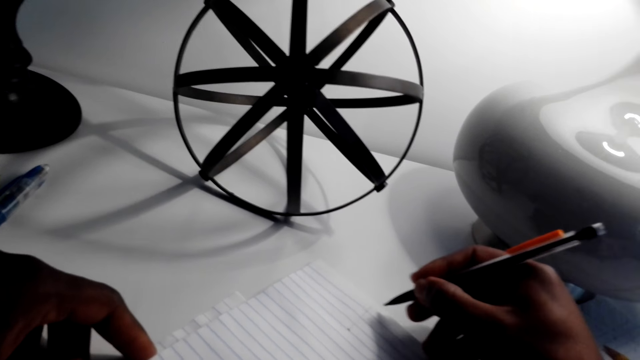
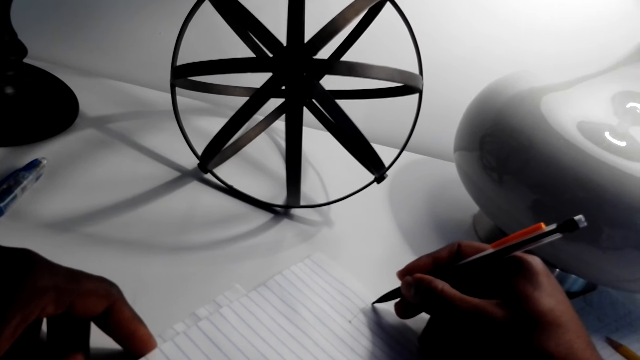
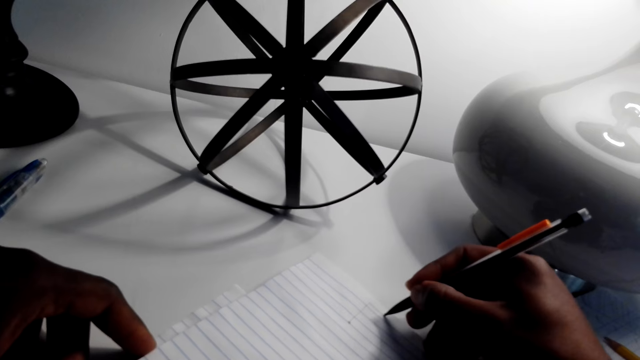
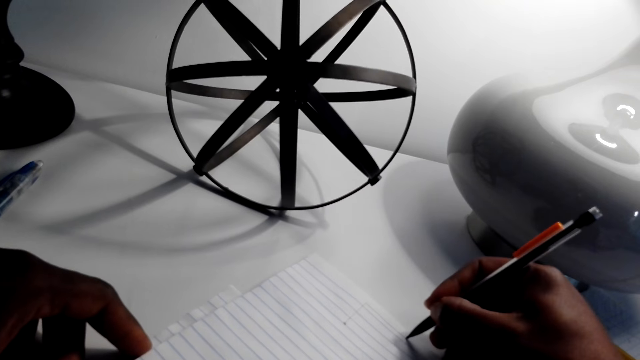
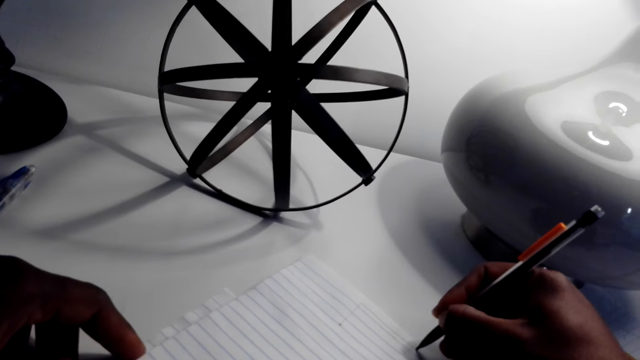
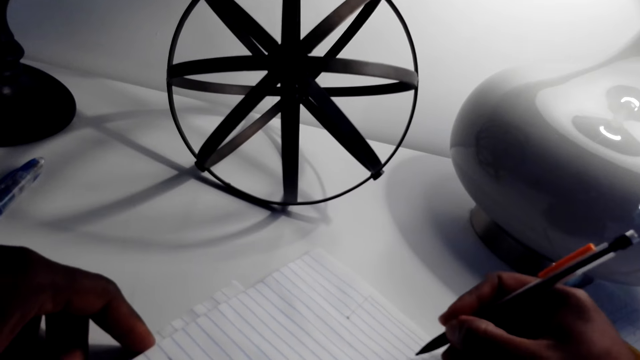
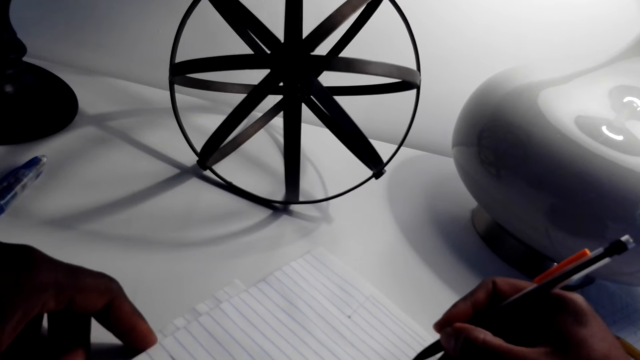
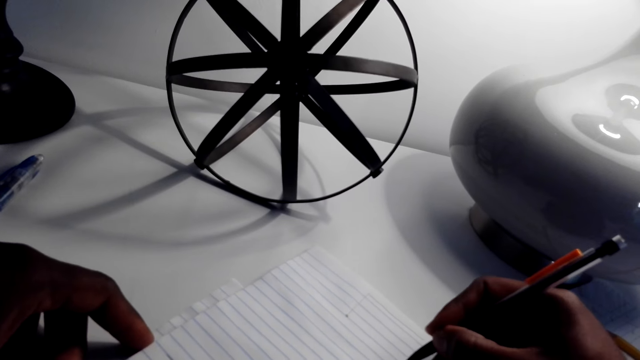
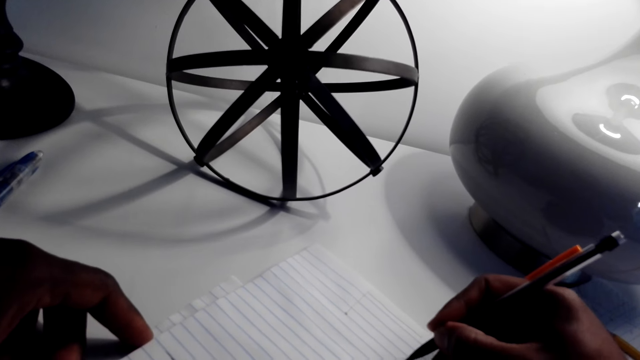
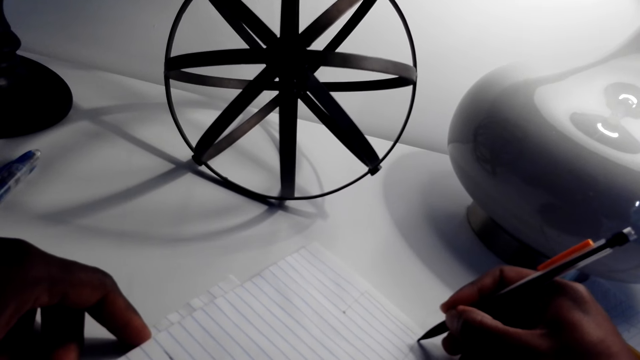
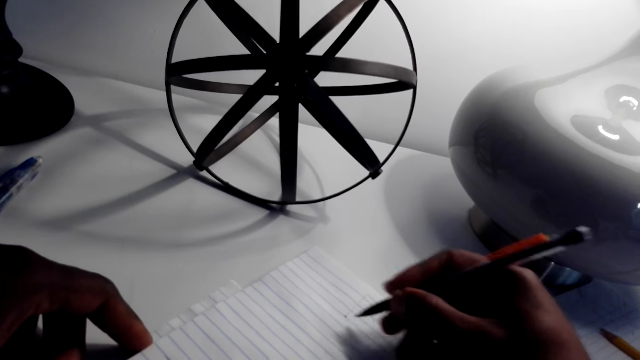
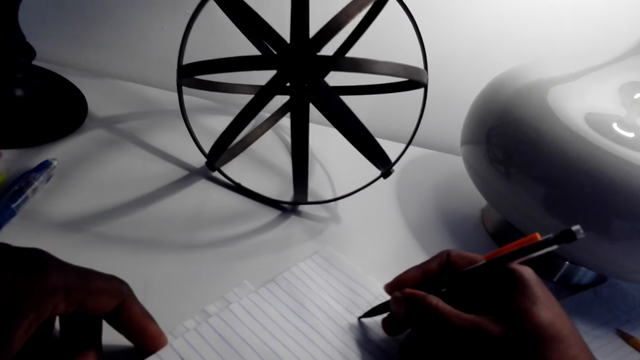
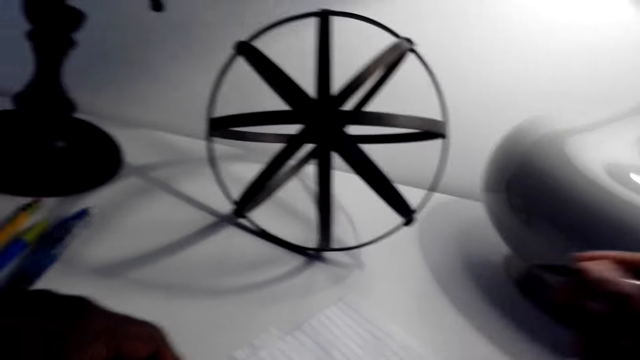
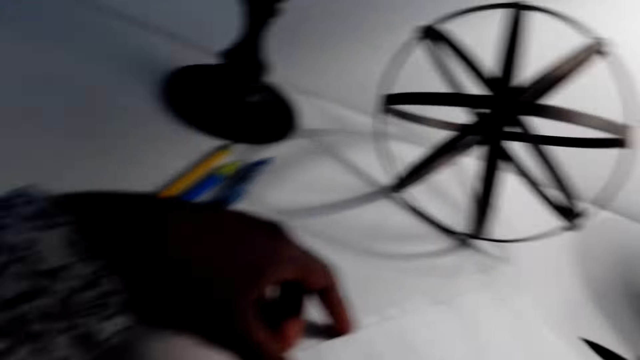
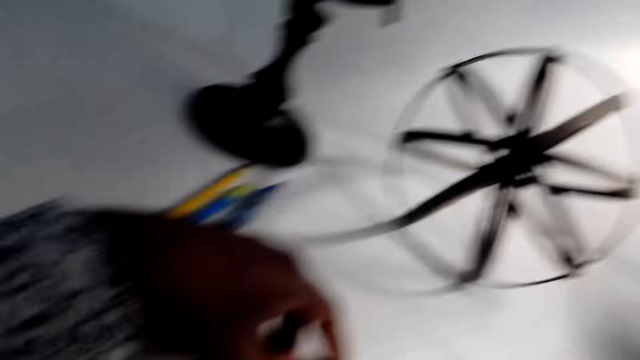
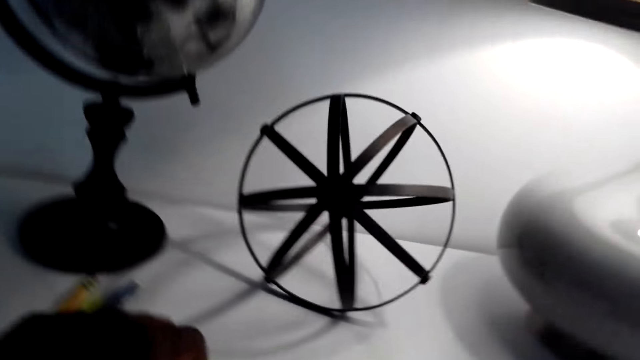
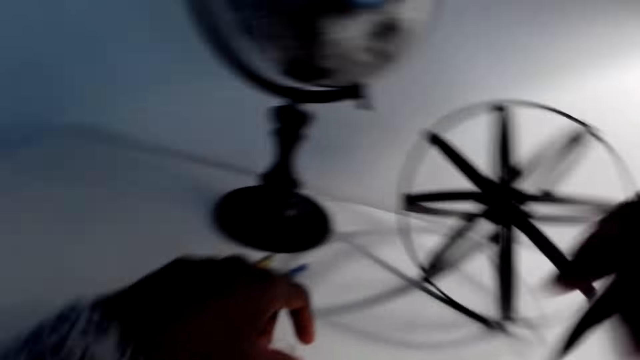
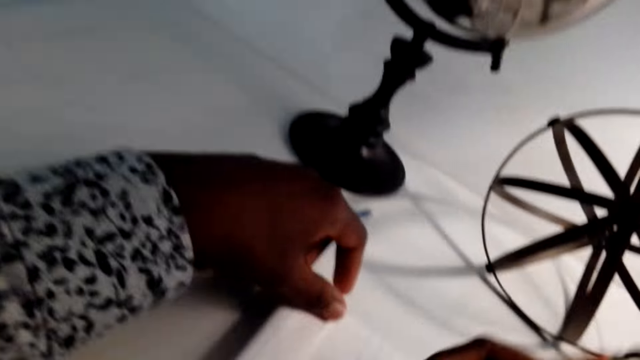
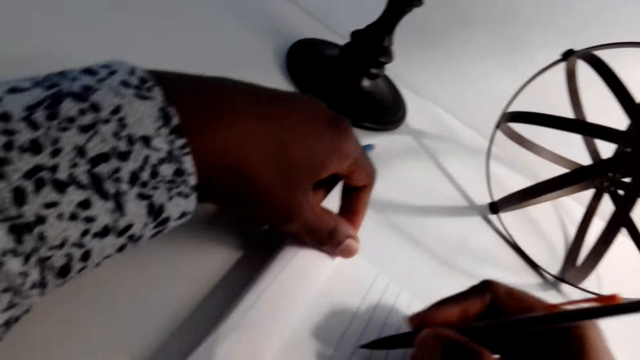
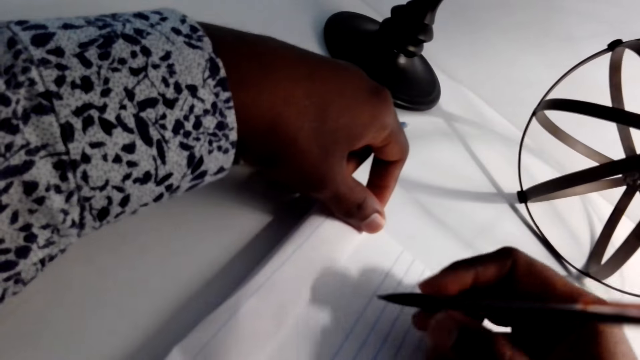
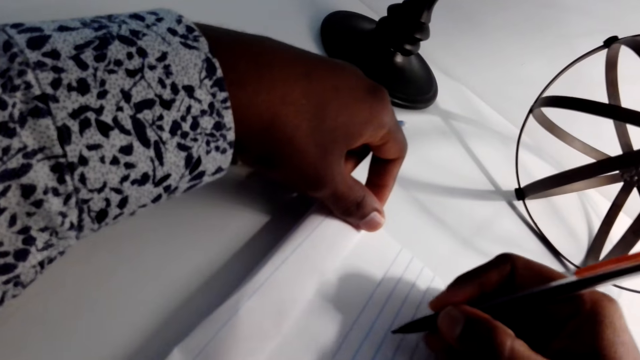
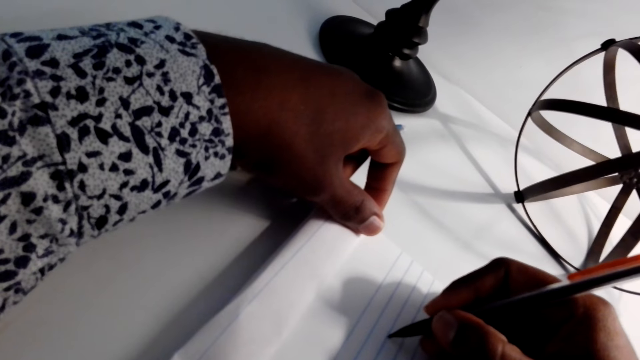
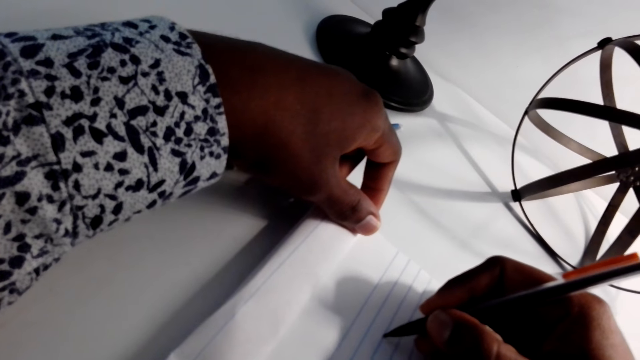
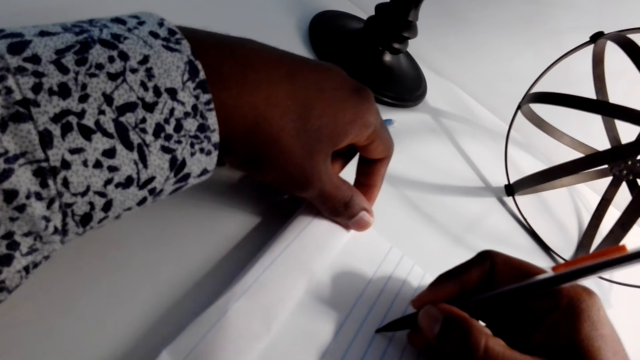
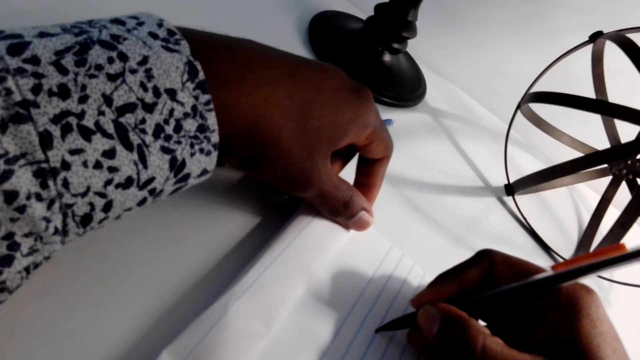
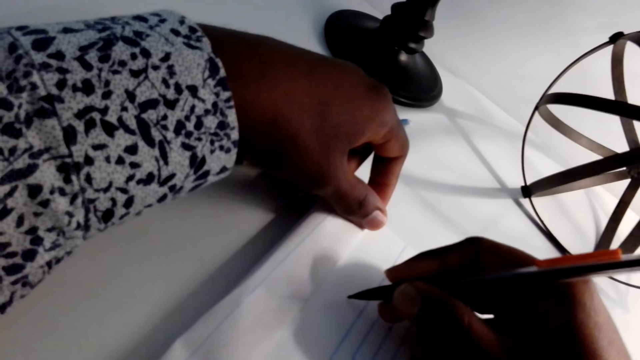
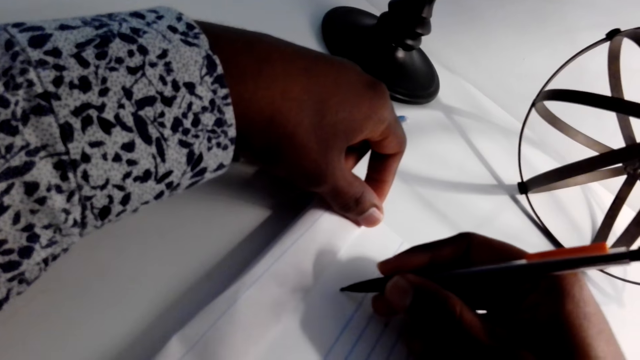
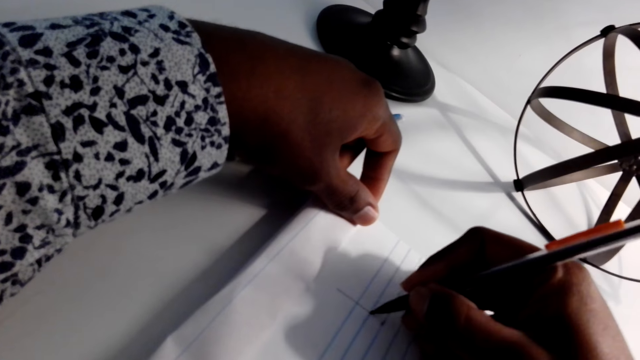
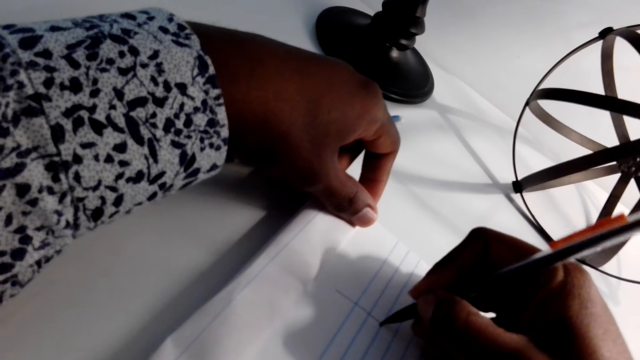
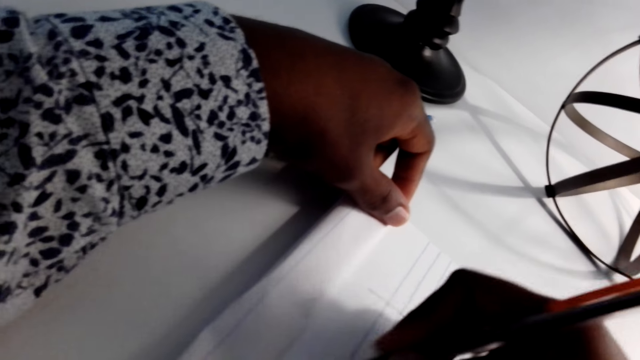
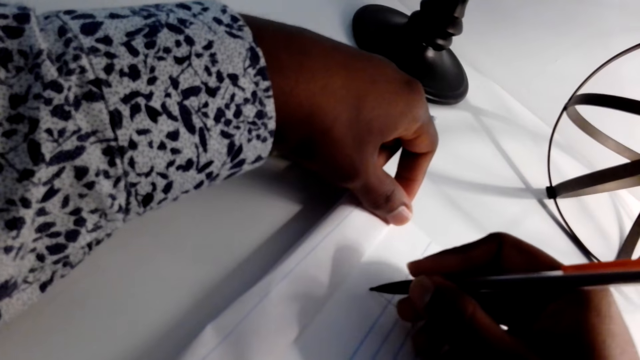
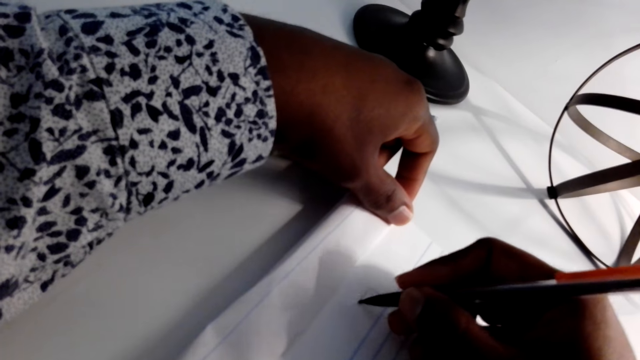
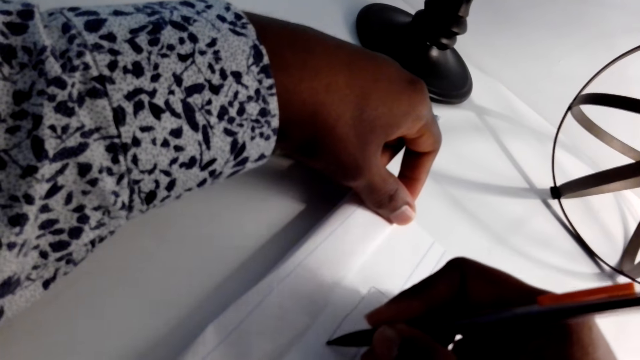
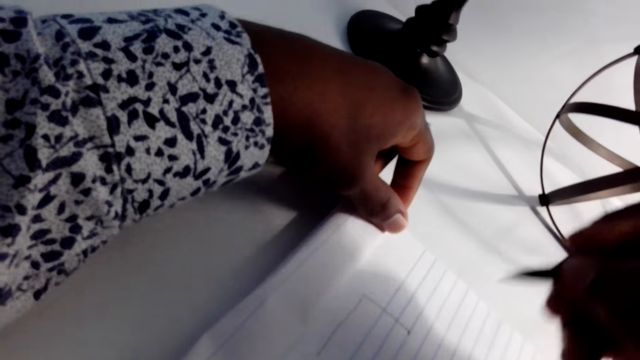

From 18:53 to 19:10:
The camera wearer raises his hand. He adjusts the book. He draws on a paper with a pen.

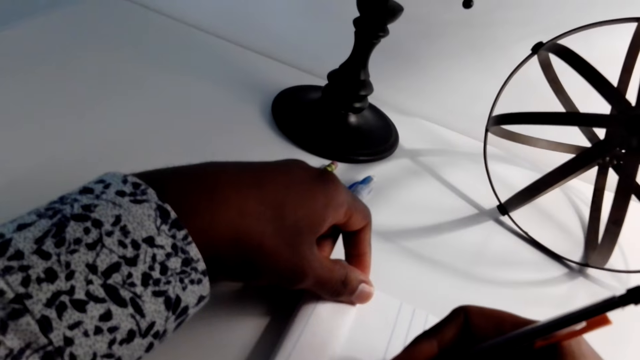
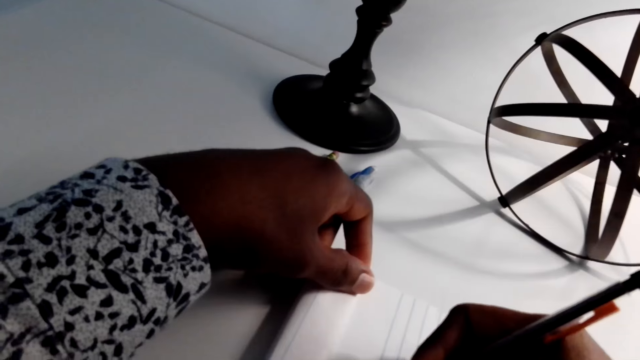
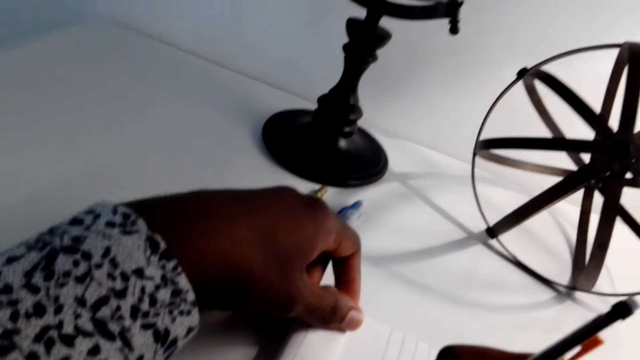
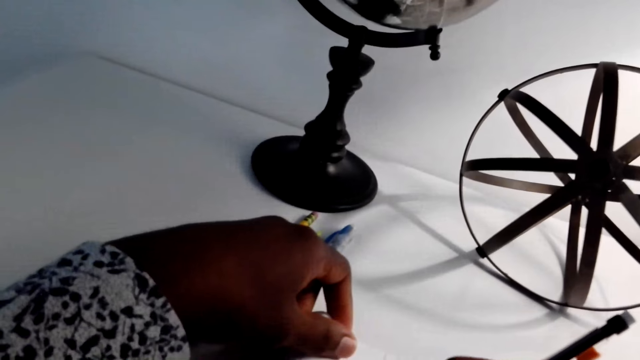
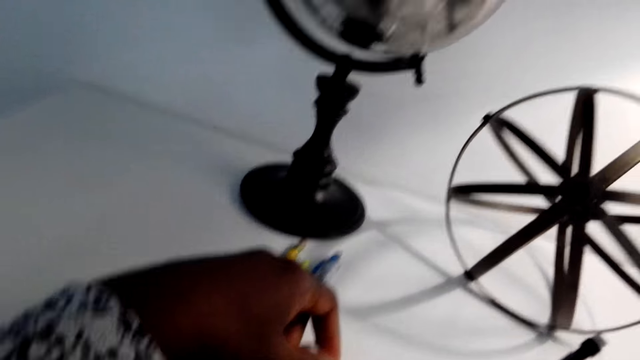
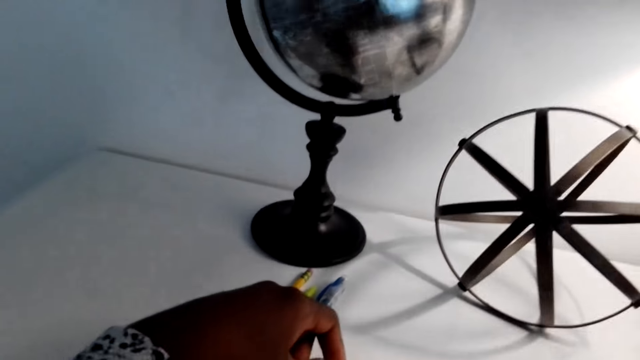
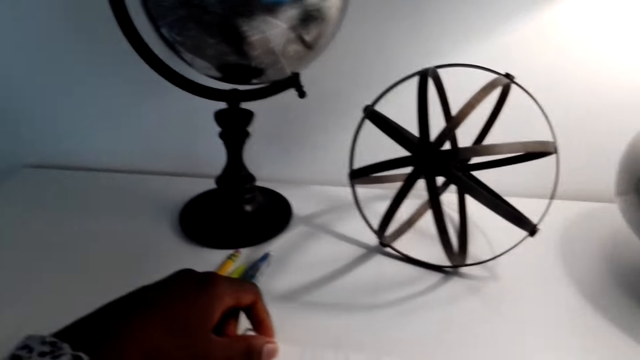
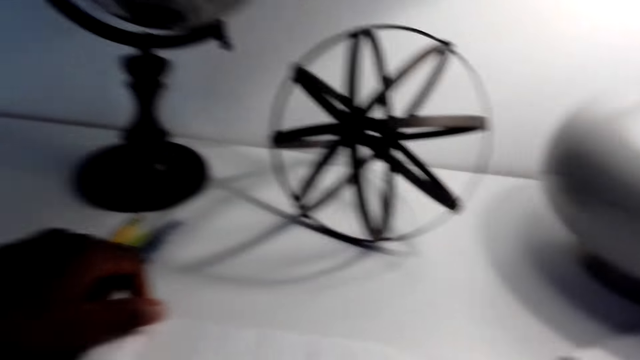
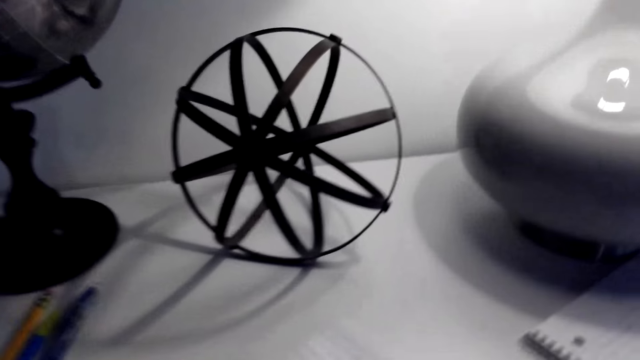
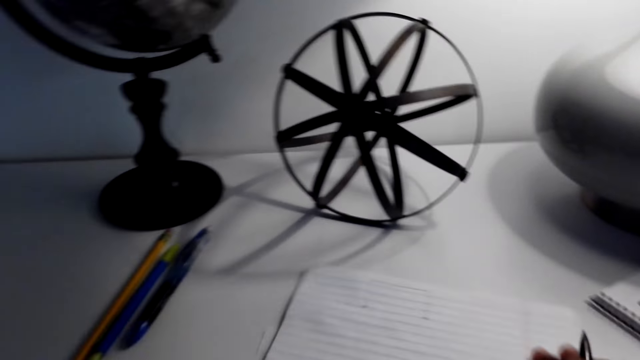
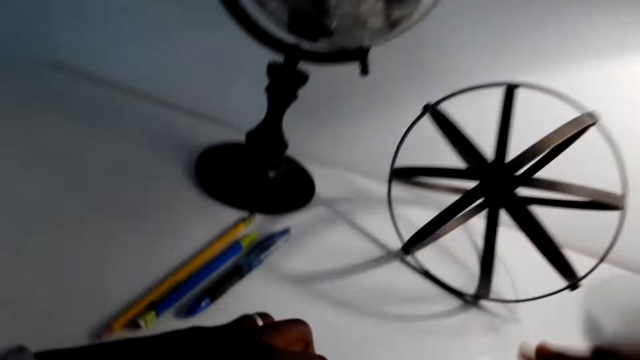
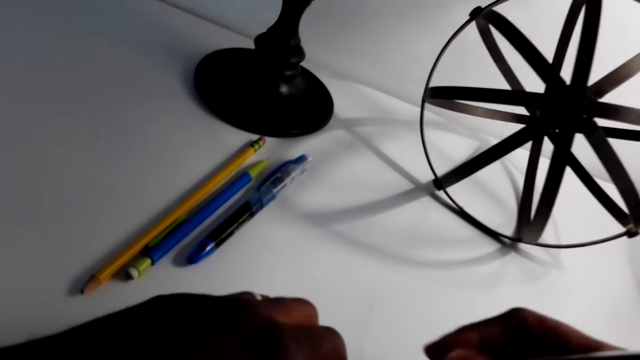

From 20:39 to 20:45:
The camera wearer lifts a hand. They turn a book.
